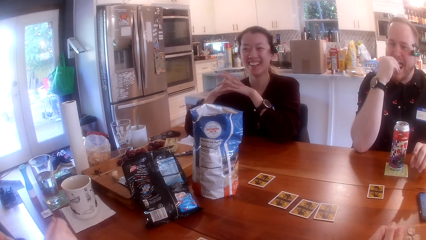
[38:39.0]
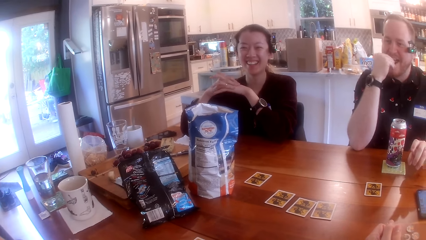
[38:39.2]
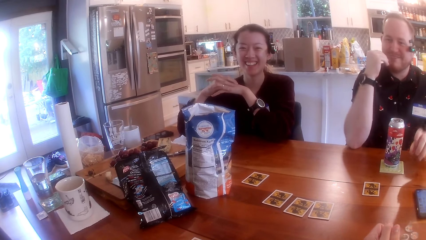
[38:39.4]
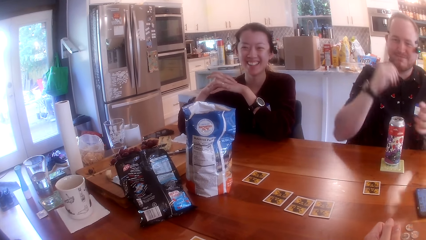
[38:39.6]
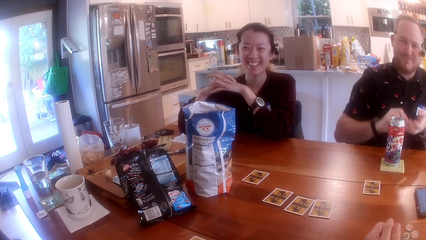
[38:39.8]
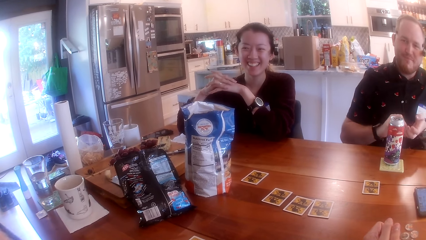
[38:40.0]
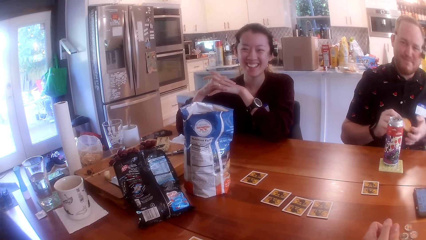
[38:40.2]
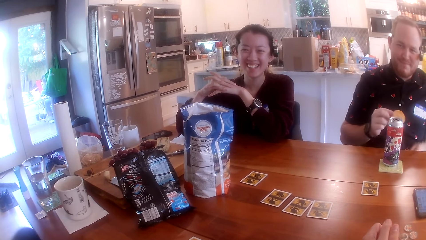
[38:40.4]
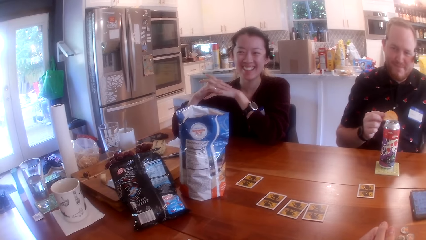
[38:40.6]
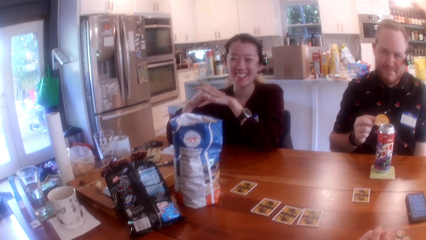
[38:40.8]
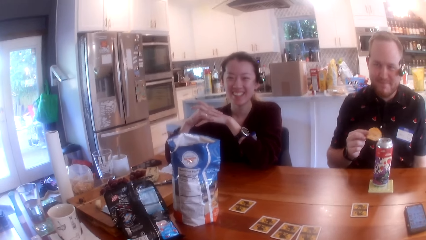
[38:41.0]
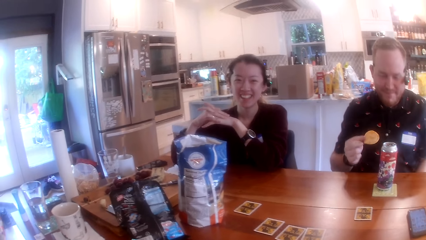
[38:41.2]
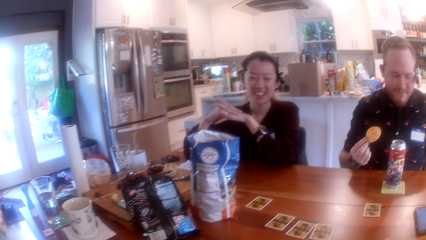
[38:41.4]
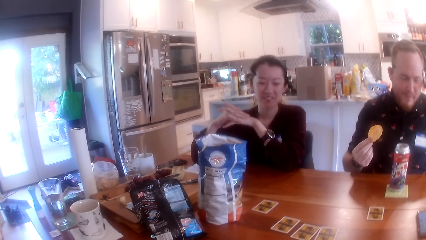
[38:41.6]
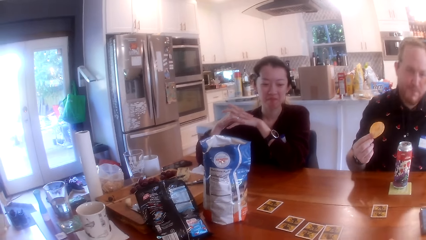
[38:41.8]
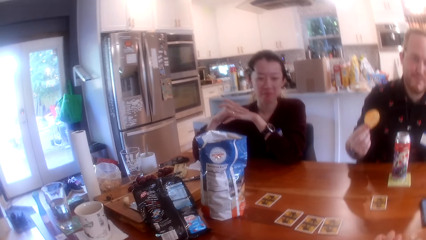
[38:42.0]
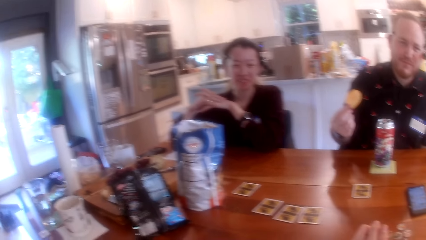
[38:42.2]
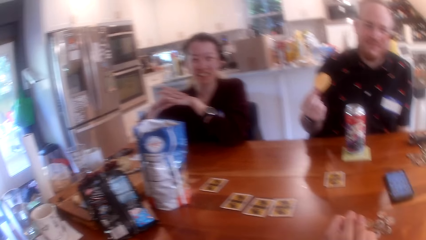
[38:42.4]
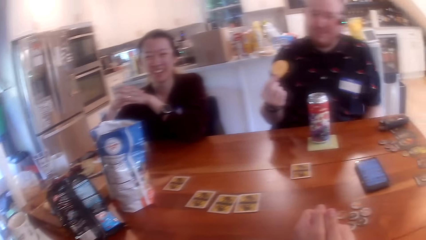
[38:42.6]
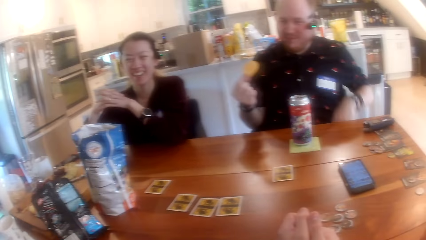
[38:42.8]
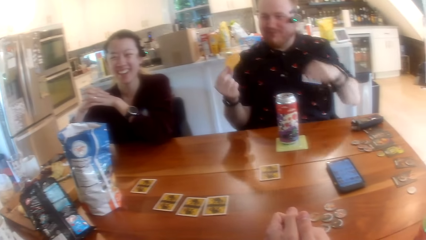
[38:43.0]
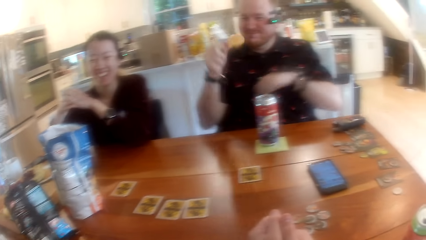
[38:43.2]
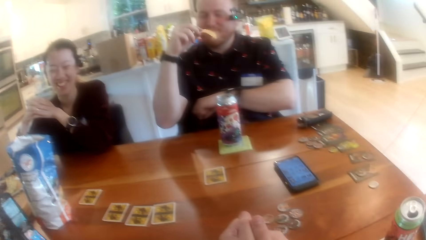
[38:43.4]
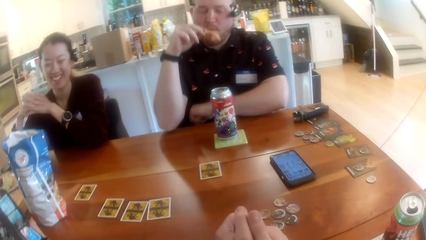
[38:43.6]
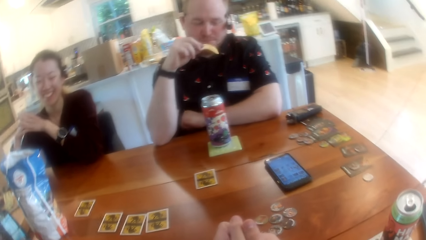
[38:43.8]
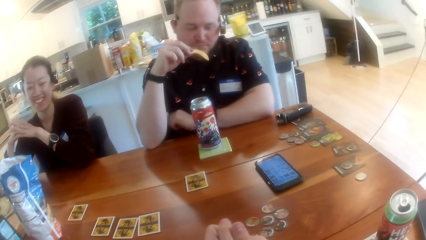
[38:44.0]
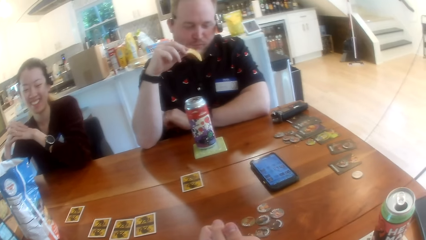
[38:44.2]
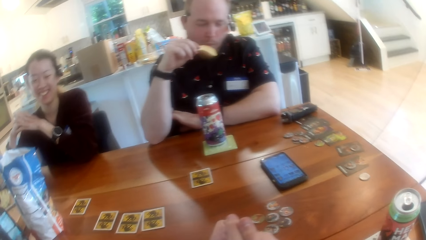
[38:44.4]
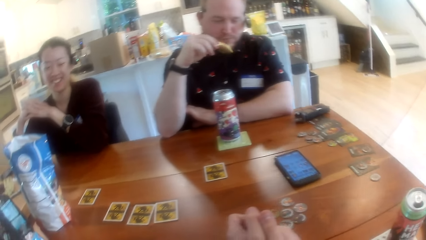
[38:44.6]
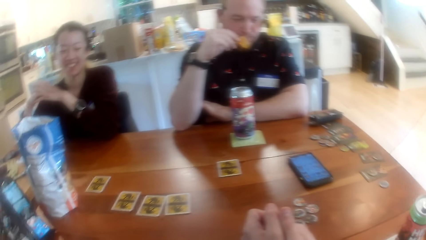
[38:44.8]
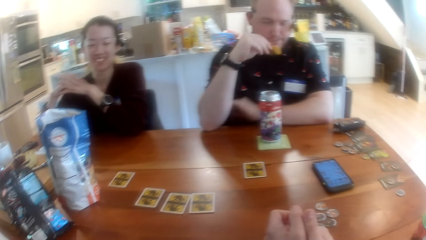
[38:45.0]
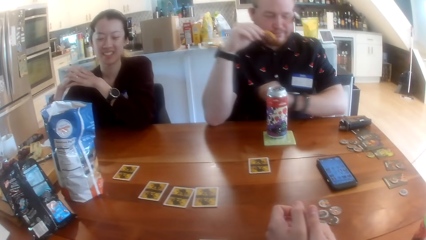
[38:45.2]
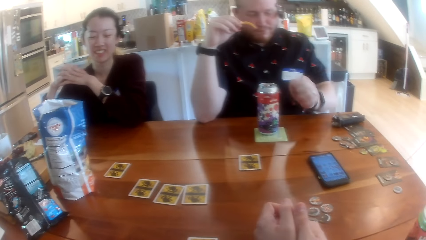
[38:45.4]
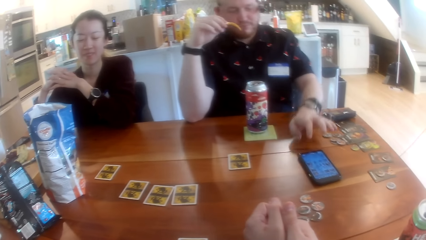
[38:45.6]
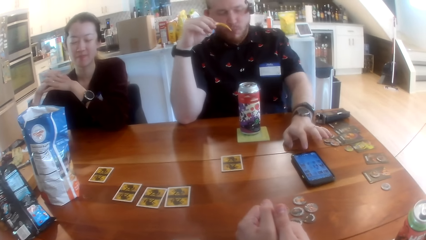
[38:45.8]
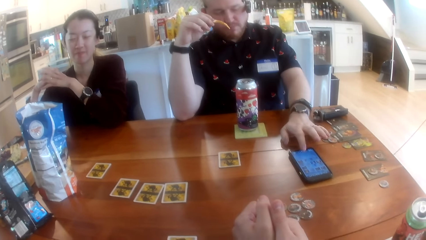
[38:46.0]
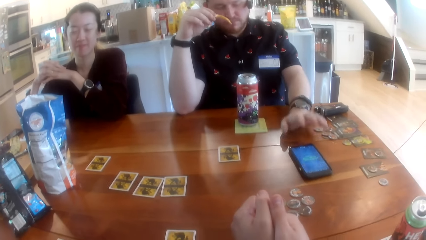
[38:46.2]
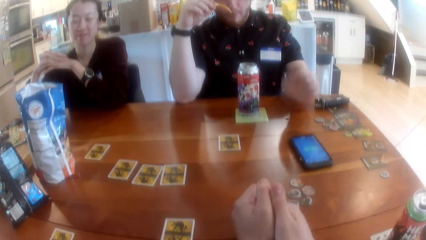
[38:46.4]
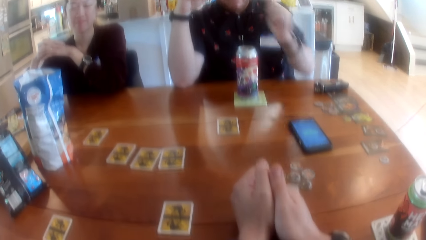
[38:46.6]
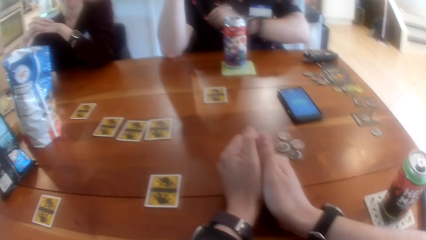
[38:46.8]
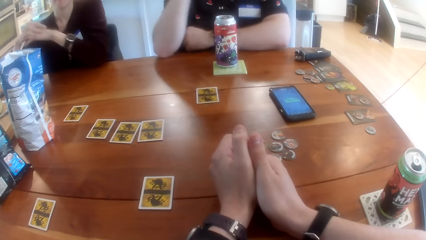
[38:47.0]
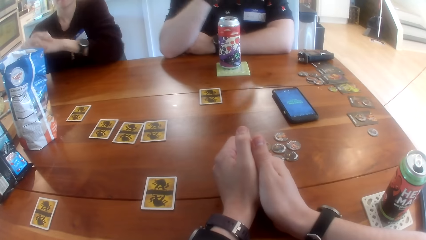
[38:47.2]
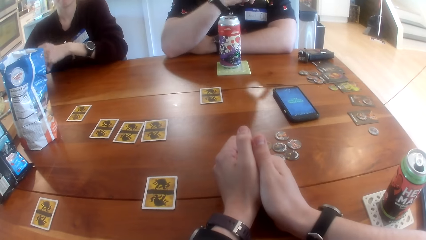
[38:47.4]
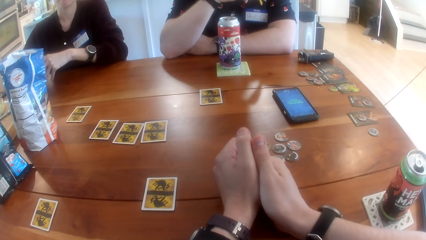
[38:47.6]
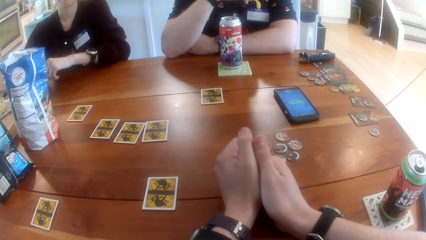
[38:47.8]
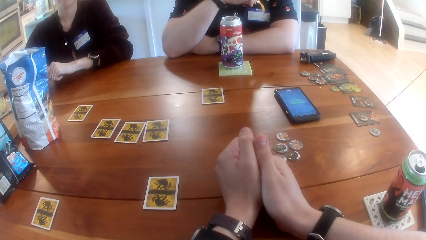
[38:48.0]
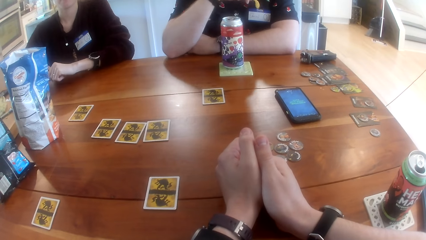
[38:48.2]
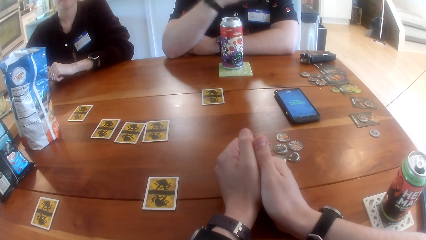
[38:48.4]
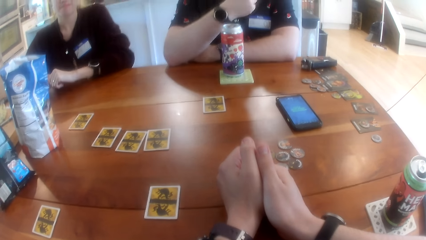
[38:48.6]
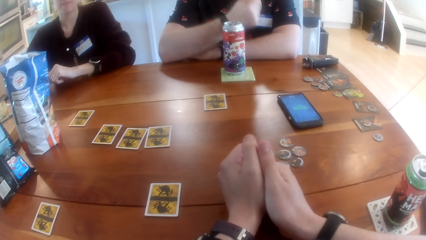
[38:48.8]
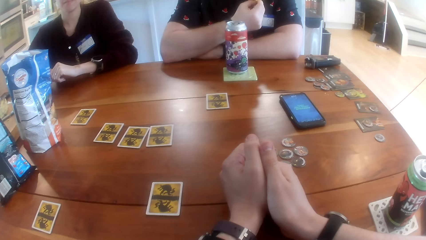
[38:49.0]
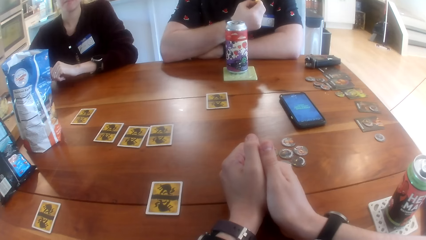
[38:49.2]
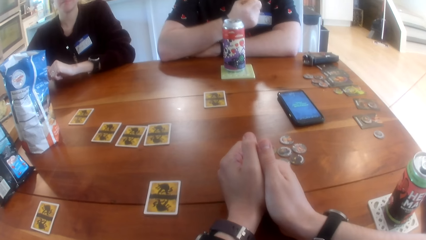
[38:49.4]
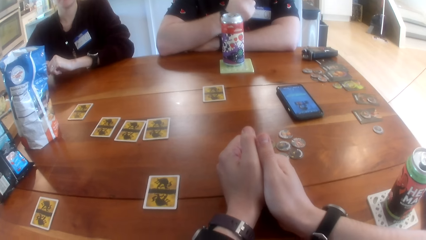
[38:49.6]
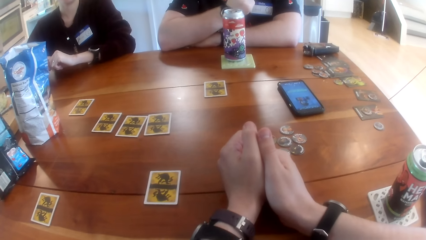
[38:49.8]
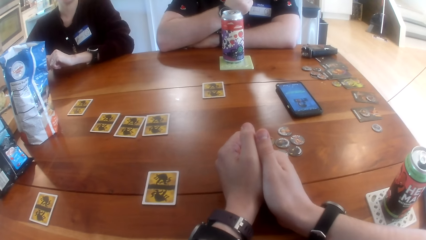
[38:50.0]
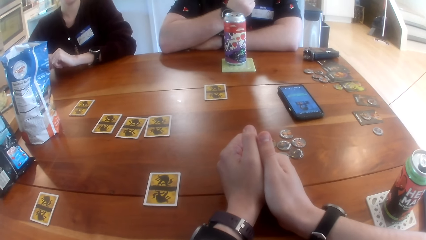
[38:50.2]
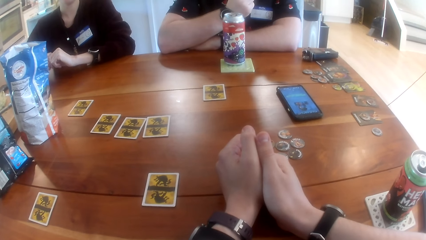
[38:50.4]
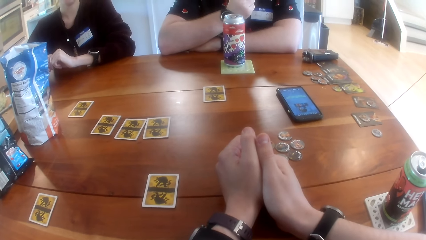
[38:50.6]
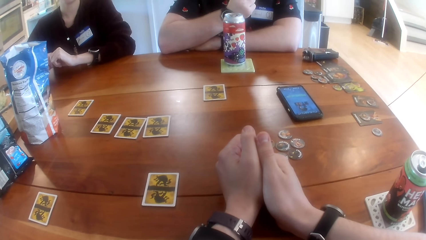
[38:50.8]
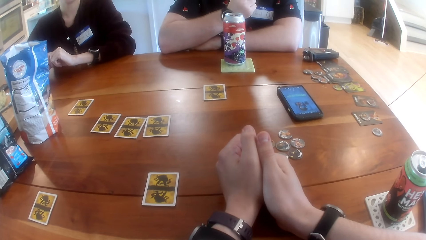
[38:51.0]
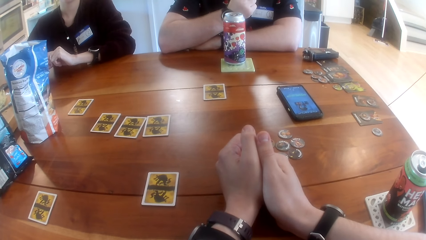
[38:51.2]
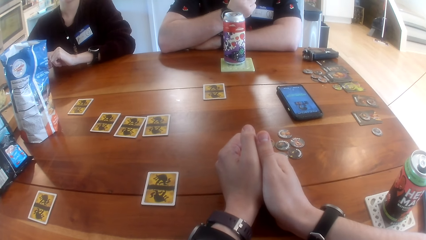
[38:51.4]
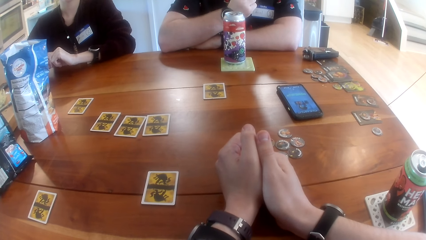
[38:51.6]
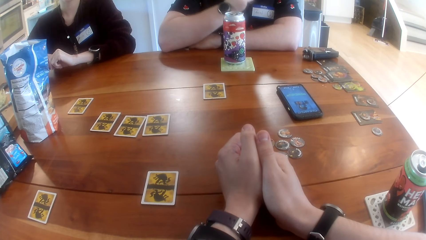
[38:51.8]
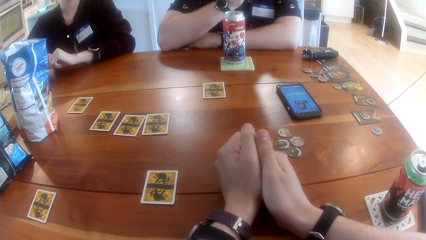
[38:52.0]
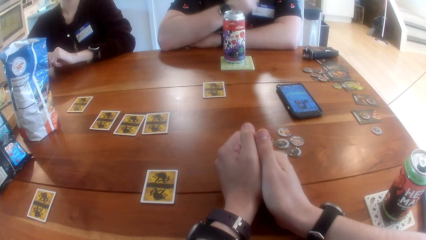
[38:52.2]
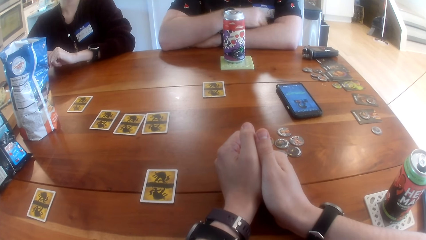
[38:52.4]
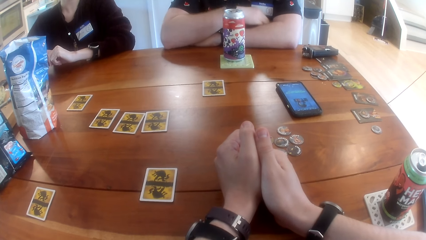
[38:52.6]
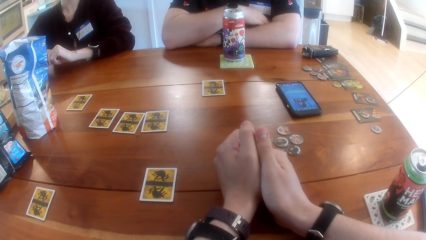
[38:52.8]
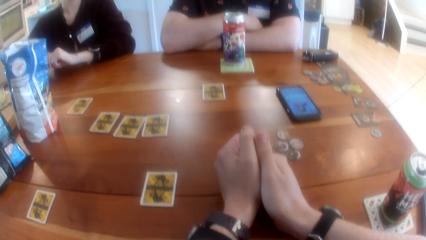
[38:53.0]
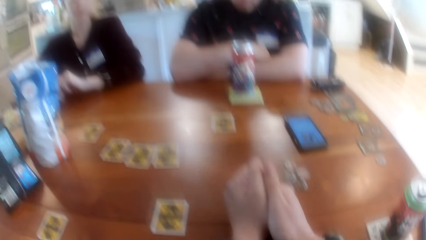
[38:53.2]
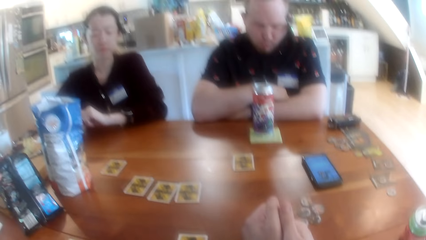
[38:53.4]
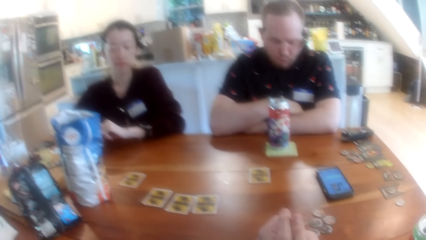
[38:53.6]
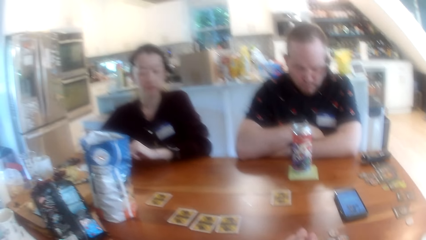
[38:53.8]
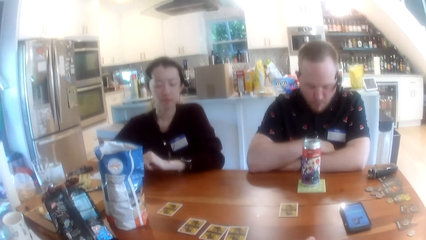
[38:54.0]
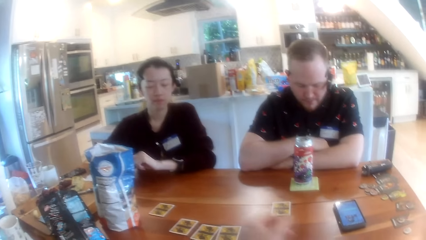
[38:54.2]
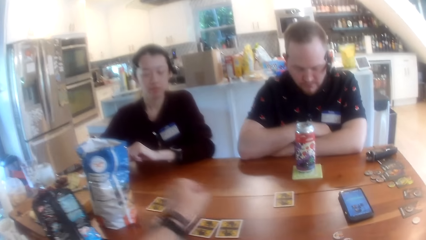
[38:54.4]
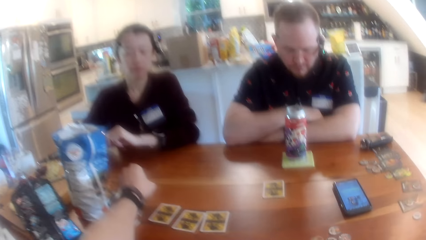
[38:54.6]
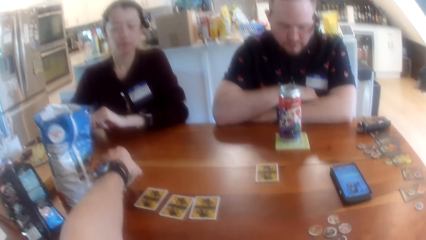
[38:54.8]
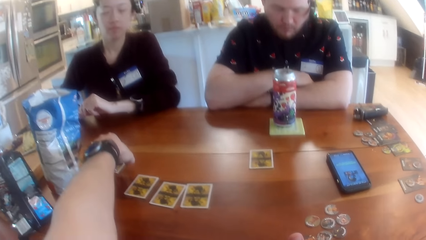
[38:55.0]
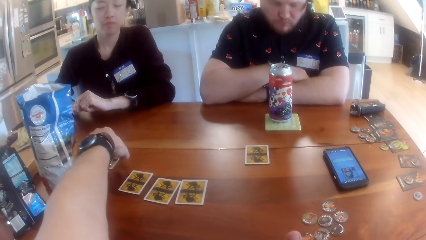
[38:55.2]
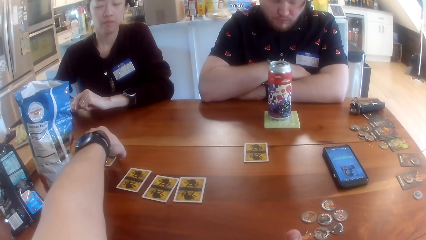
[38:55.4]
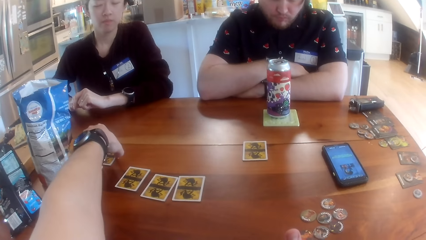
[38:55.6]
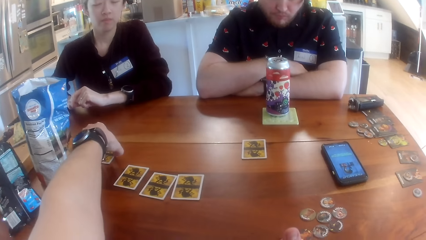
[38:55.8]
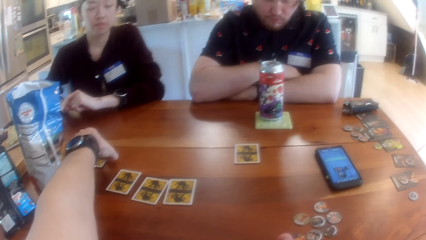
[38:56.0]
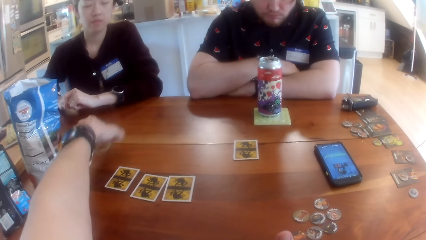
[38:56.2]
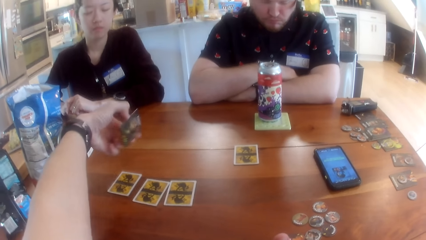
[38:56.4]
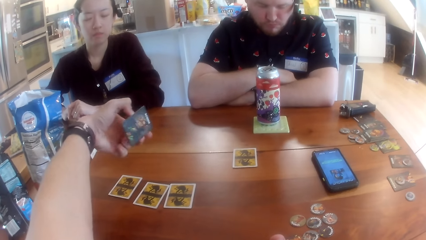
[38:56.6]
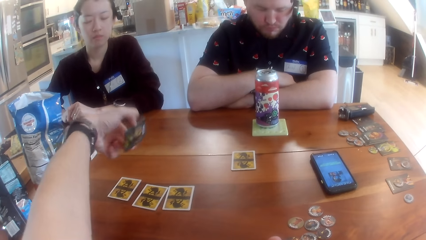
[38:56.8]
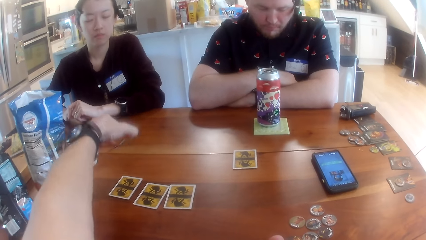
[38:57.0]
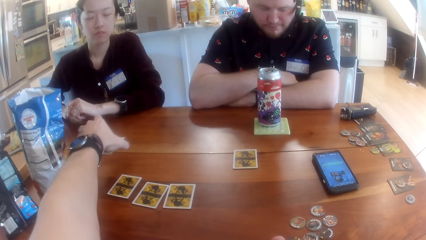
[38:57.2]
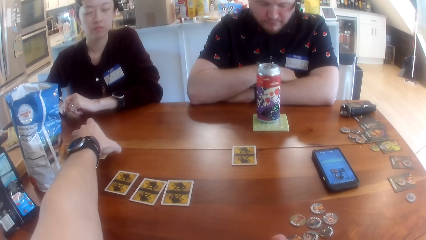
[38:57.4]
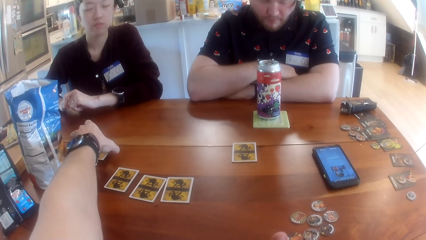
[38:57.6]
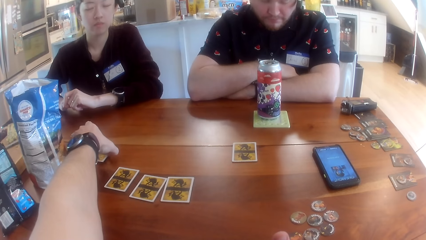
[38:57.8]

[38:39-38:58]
The man picks chips from his left hand with his right hand. The camera wearer looks around. The man operates the phone on the table with his right hand. The camera wearer picks the card on the table with his left hand. He checks the card in his left hand. He drops the card on the table with his left hand.
